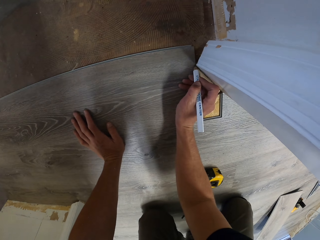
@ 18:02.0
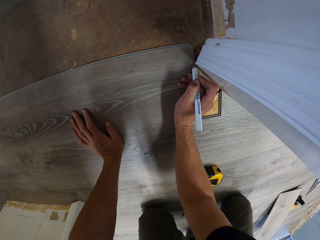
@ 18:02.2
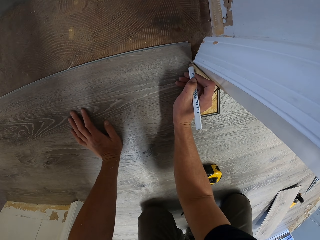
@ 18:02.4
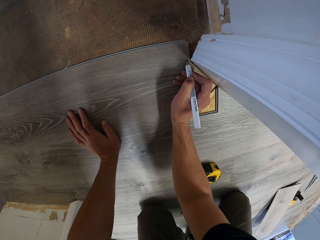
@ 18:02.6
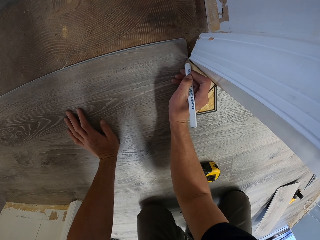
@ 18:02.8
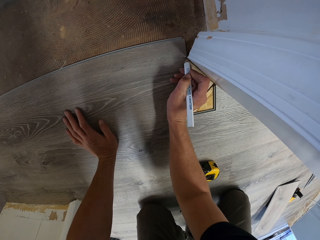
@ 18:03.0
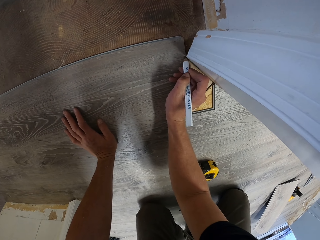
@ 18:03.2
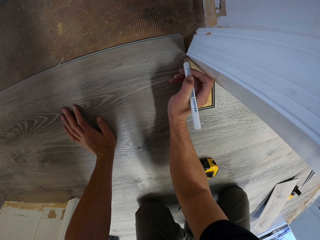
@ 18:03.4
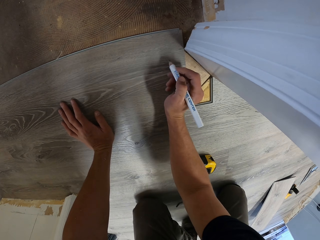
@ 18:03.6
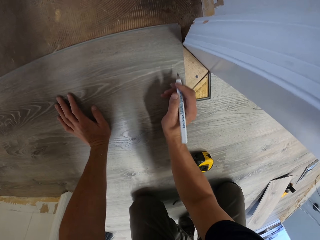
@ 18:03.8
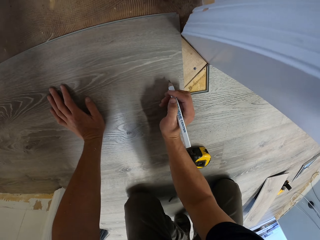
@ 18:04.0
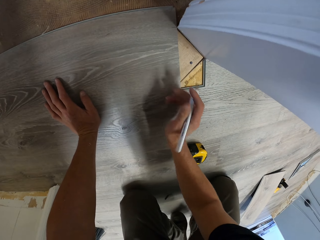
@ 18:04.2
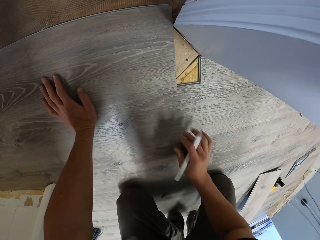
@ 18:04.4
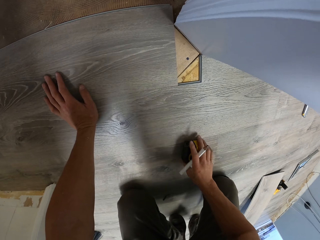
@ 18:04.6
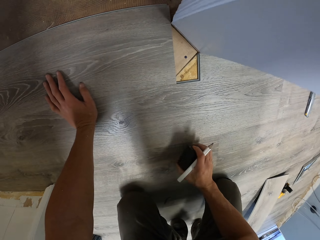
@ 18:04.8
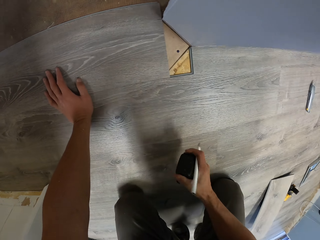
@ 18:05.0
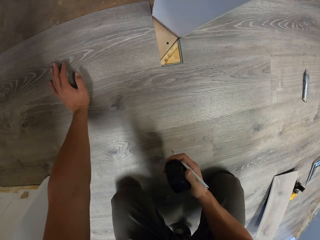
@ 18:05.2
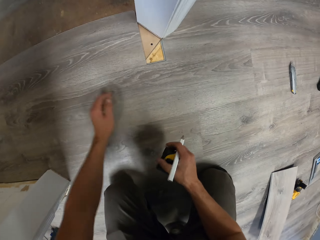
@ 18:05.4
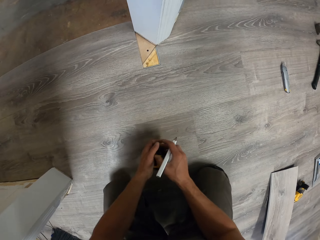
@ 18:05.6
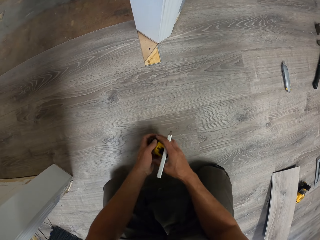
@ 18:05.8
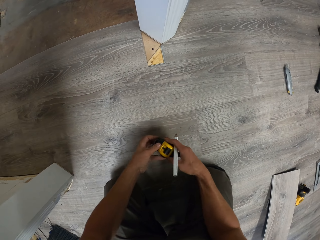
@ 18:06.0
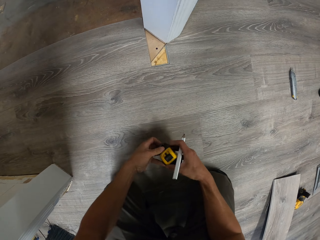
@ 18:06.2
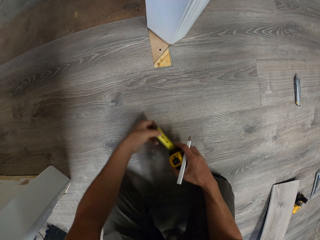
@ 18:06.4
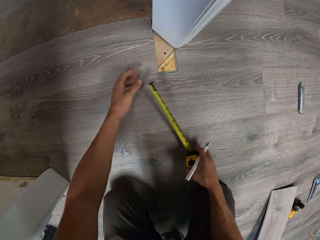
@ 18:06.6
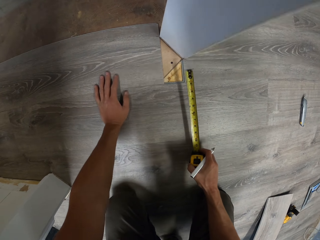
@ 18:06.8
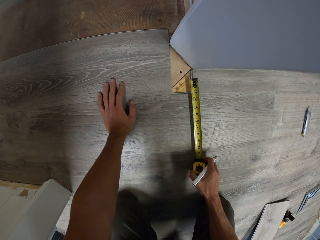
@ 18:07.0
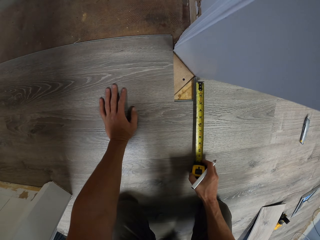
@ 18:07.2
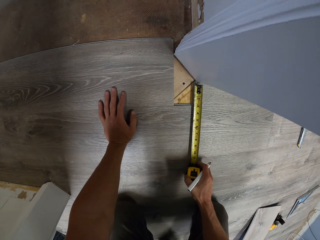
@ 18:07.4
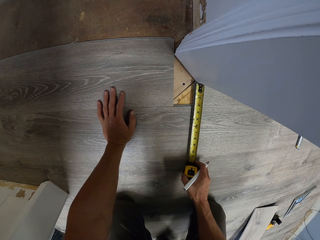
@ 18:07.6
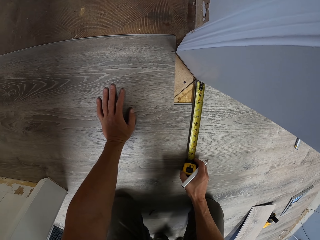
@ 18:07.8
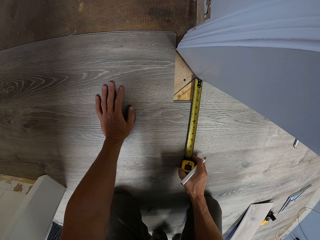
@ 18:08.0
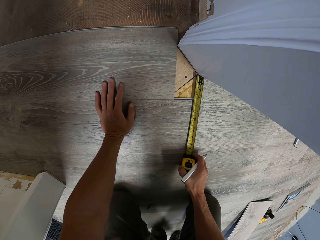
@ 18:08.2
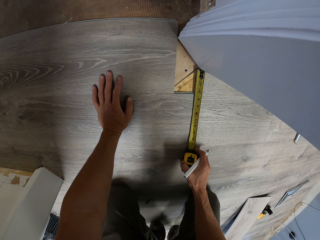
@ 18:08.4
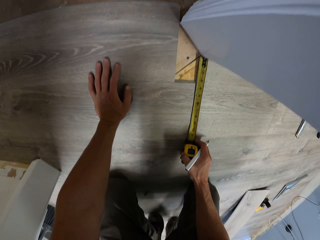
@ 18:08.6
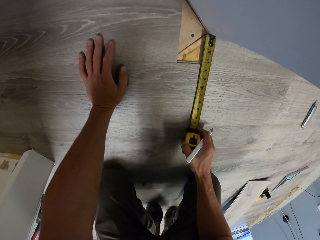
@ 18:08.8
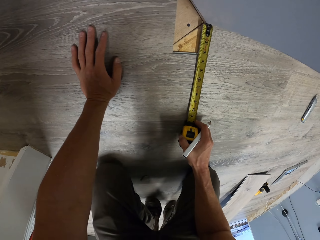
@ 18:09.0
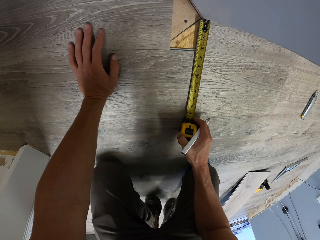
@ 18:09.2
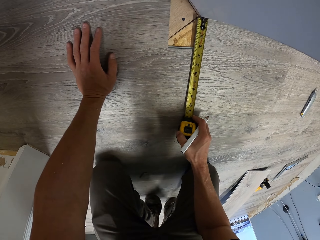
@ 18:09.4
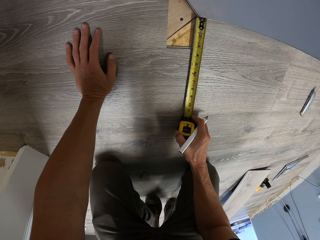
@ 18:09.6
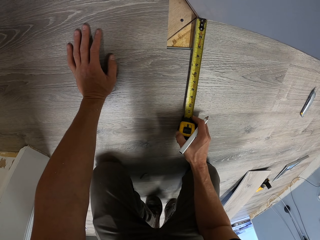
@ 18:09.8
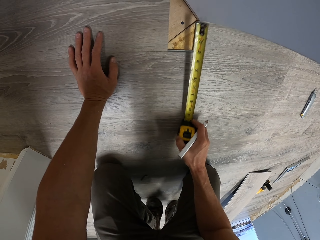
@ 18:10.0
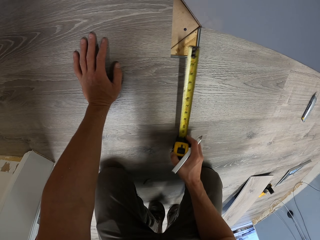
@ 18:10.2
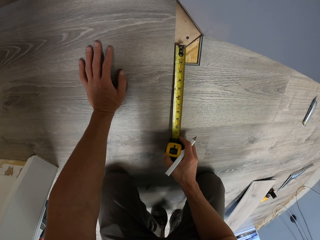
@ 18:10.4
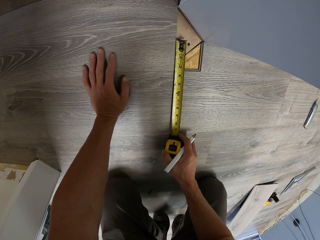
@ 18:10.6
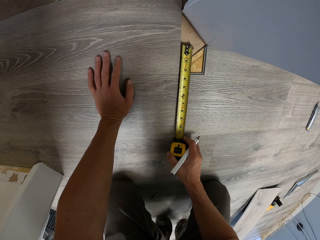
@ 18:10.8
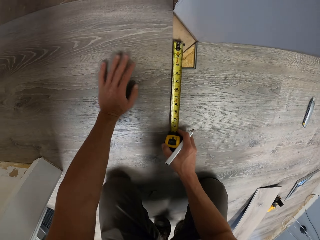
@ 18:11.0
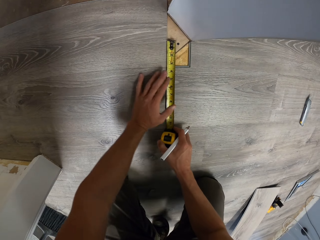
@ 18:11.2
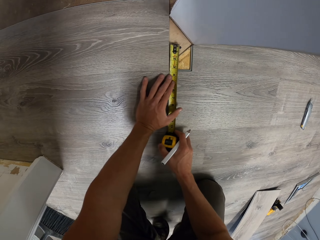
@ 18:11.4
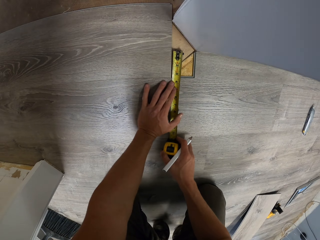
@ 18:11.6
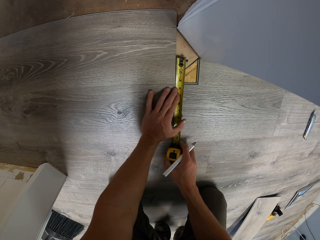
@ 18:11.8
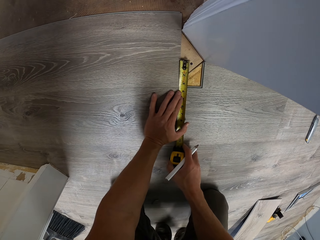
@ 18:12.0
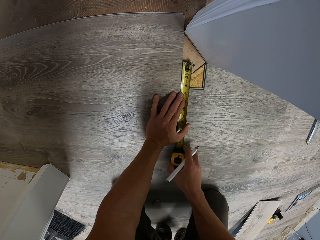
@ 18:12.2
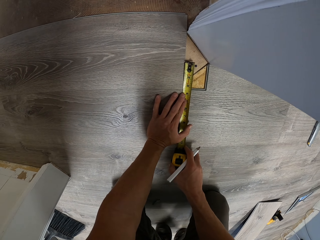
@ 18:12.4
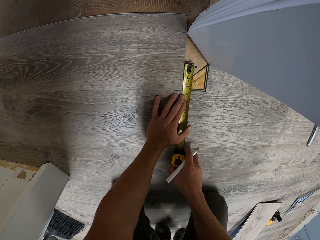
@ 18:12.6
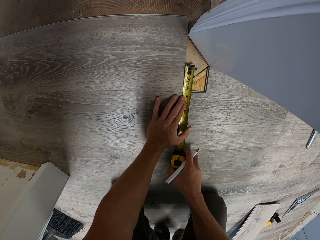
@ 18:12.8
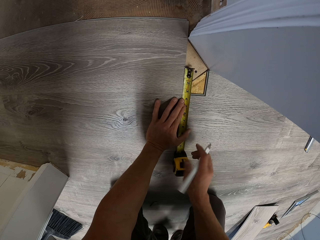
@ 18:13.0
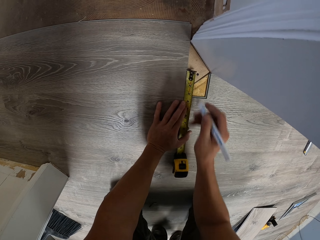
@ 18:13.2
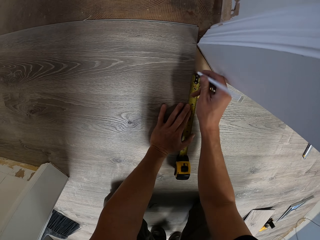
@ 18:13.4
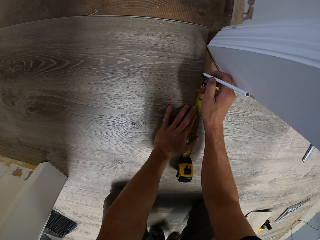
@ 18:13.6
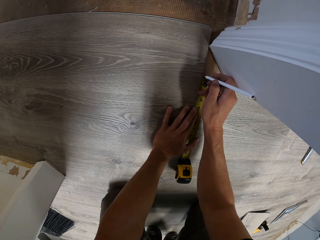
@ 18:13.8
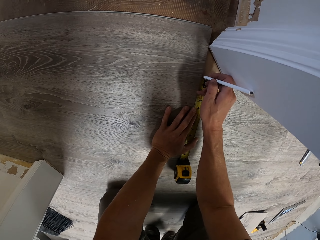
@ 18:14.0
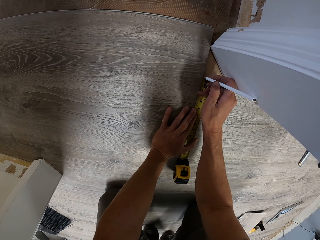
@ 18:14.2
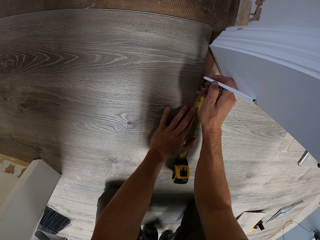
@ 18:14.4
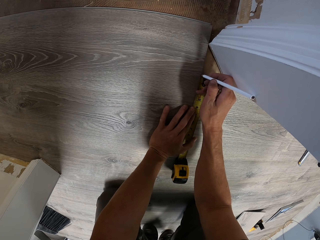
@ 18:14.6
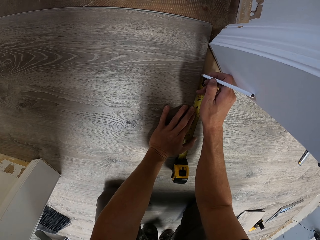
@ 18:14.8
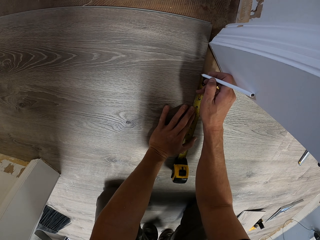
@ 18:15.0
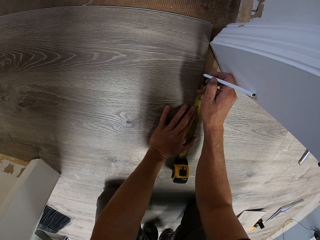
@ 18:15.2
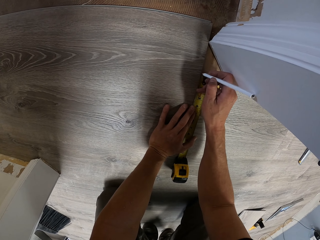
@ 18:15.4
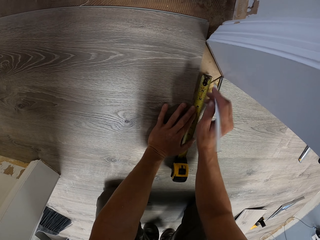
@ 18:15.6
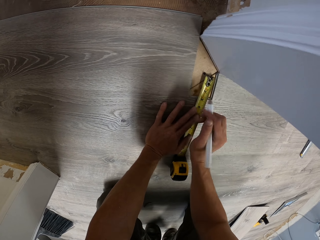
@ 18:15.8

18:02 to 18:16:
The camera wearer marks on the hardwood tile using a tile scribe. They pick up a tape measure with the right hand. They hold the tape measure with the left hand, pull the tape measure with the left hand. They measure the floor using the tape measure. They lean the left hand on the floor. They hold the tape measure with the left hand. They swing the right hand. They mark on the tile using the tile scribe.

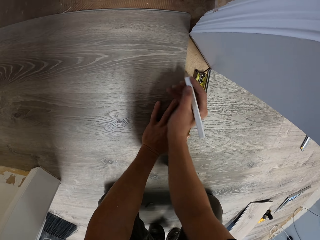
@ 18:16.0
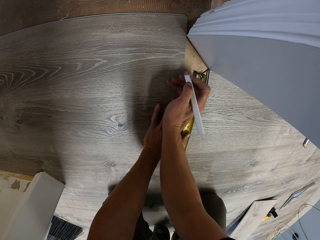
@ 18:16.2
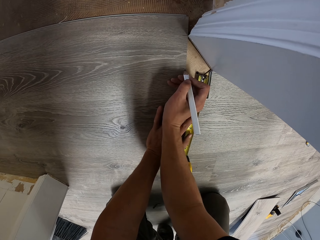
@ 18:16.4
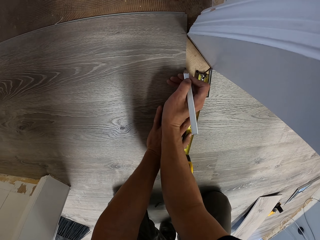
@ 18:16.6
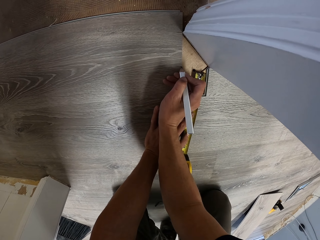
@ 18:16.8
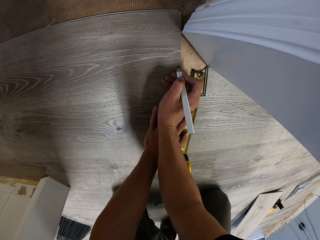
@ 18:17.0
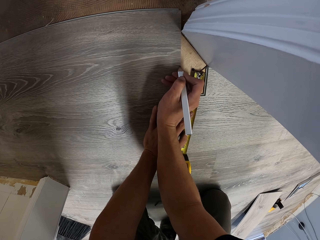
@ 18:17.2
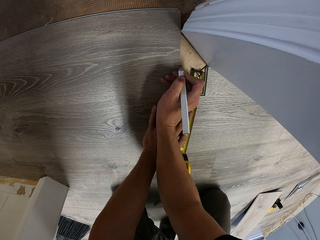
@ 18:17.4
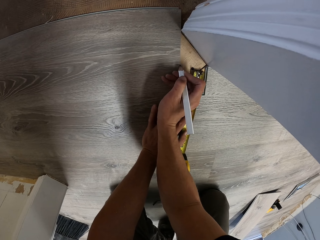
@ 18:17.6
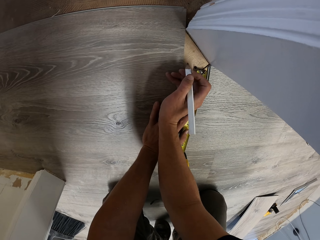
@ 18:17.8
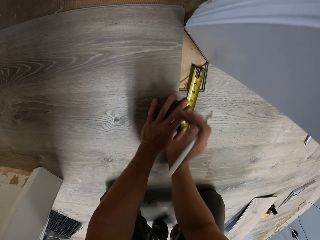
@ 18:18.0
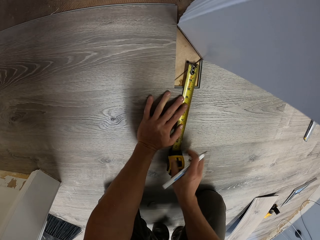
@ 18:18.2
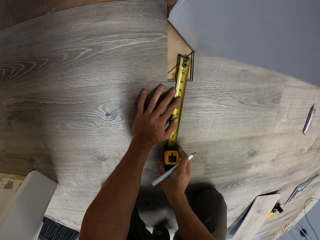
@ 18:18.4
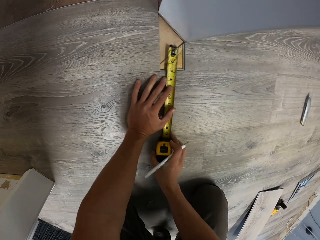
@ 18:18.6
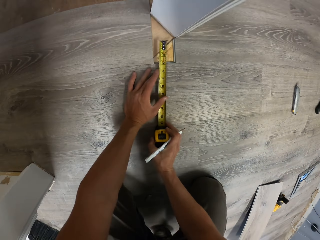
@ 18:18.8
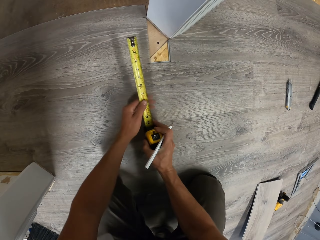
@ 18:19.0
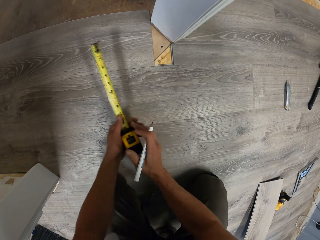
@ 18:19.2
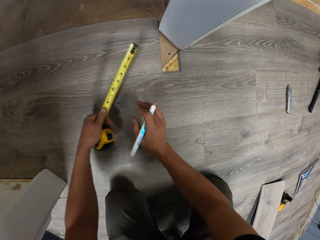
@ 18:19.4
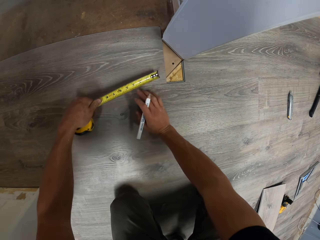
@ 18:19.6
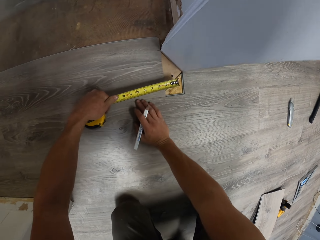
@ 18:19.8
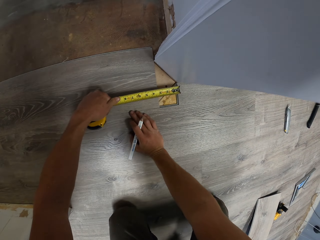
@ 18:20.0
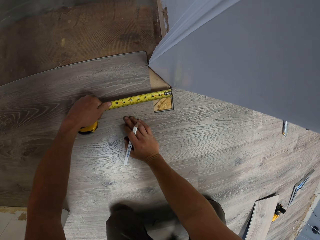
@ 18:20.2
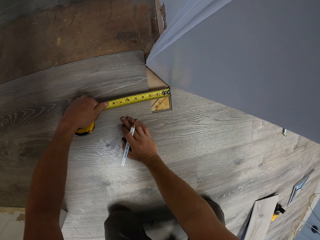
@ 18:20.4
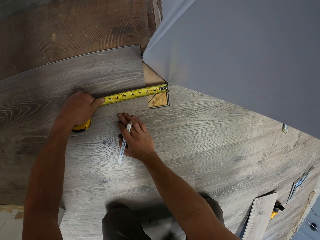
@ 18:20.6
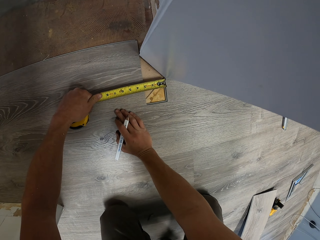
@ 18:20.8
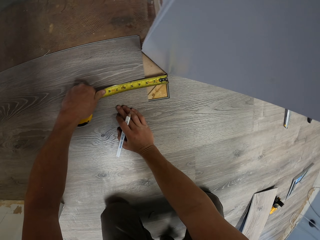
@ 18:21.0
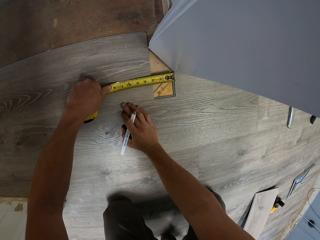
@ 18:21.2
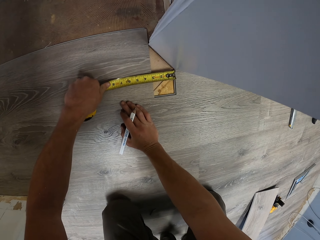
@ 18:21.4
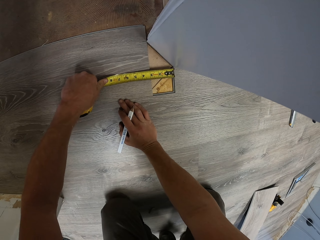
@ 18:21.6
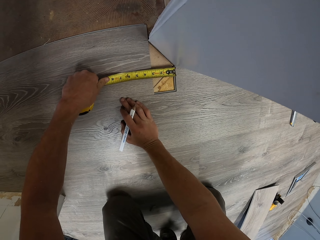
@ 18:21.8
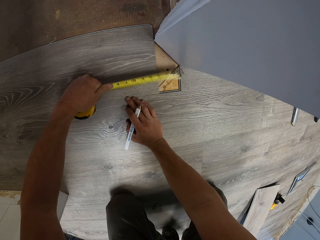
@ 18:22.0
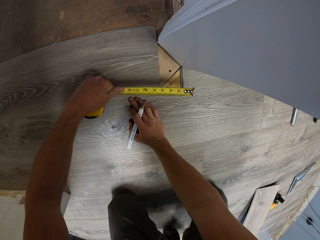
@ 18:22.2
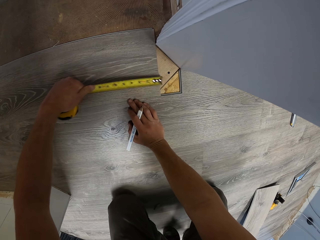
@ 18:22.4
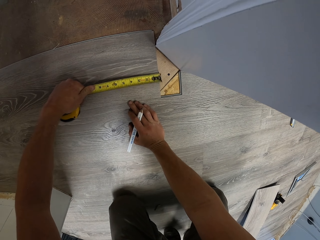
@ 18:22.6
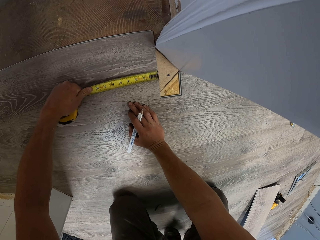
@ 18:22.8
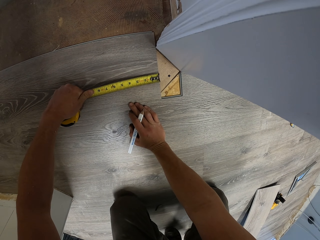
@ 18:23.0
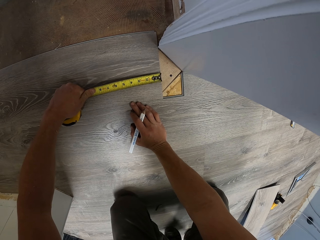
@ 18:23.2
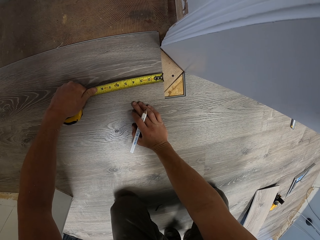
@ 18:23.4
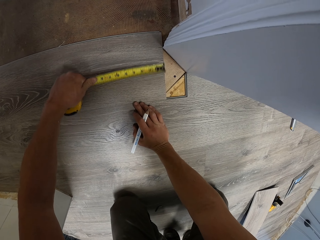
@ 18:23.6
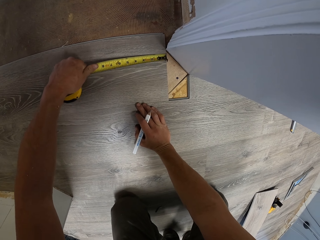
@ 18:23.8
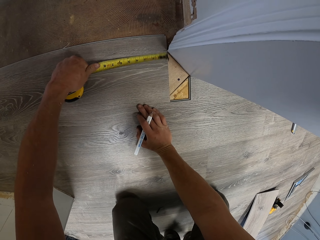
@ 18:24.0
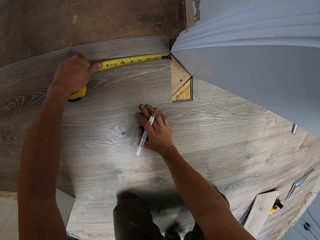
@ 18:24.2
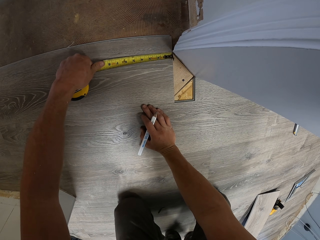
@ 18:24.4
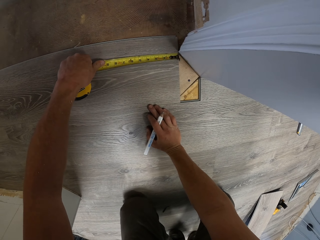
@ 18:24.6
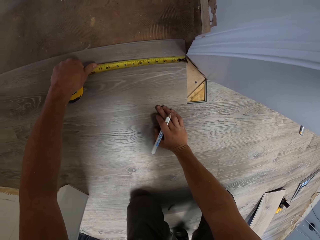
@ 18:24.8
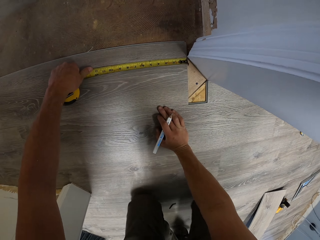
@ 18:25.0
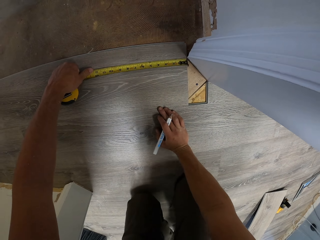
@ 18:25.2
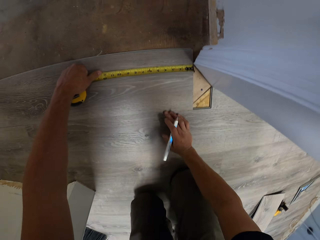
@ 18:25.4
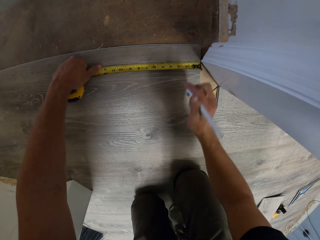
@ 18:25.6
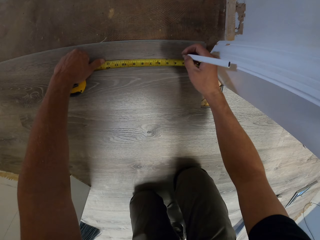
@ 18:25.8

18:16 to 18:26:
The camera wearer moves the tape measure on the floor. They put a mark on the tile using a pencil. They hold the tape measure with the right hand. They move the tape measure to the left hand. They lean the right hand on the floor. They measure the floor using the tape measure.
